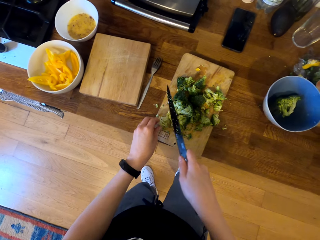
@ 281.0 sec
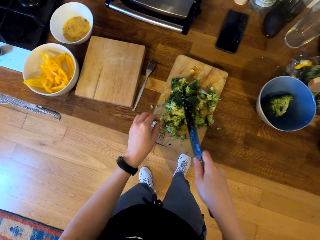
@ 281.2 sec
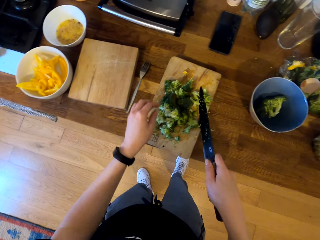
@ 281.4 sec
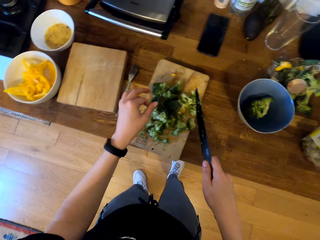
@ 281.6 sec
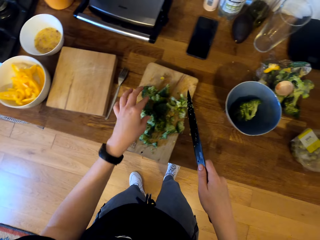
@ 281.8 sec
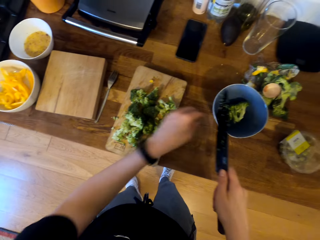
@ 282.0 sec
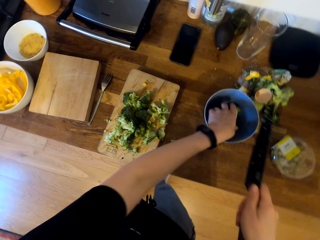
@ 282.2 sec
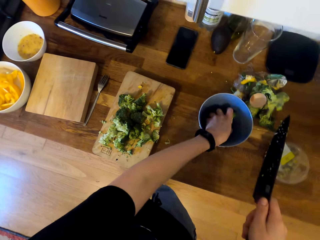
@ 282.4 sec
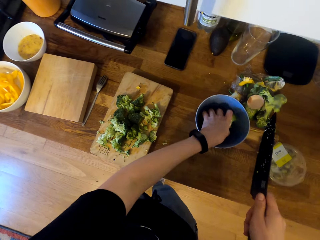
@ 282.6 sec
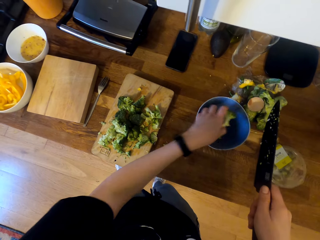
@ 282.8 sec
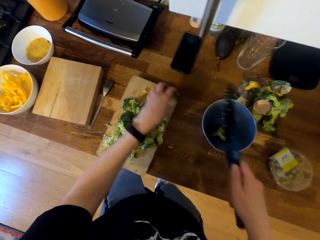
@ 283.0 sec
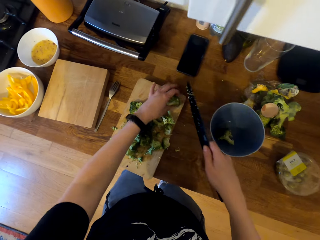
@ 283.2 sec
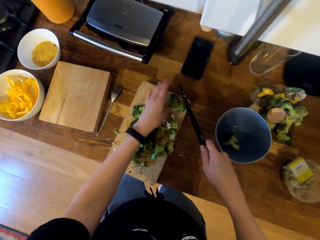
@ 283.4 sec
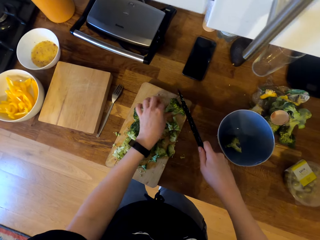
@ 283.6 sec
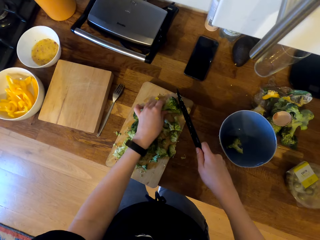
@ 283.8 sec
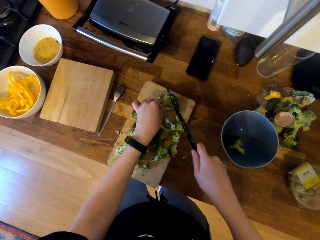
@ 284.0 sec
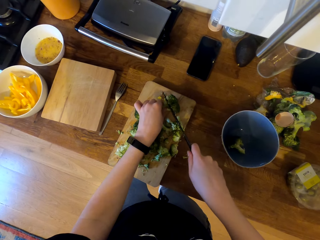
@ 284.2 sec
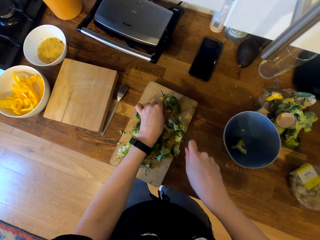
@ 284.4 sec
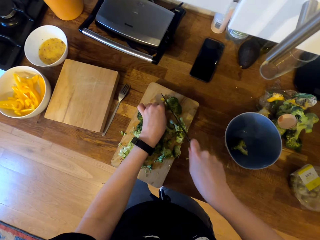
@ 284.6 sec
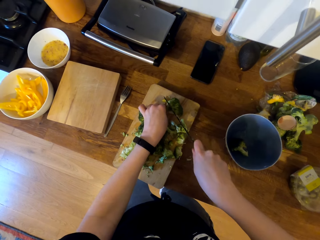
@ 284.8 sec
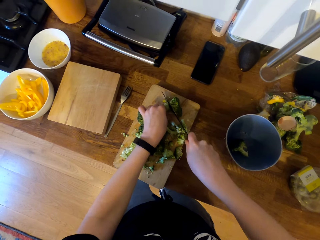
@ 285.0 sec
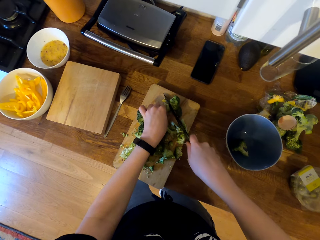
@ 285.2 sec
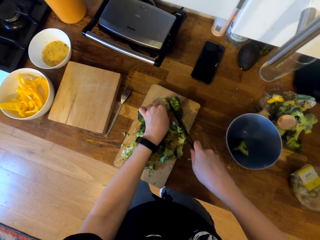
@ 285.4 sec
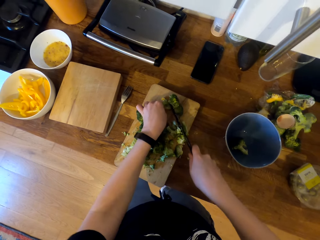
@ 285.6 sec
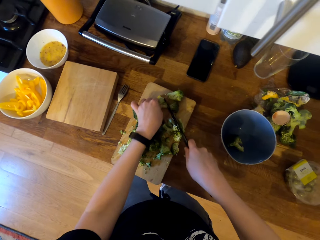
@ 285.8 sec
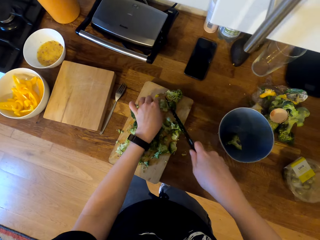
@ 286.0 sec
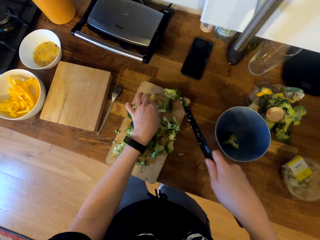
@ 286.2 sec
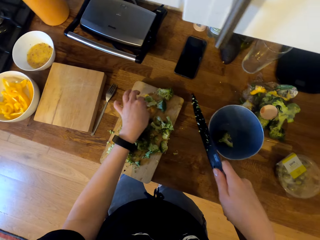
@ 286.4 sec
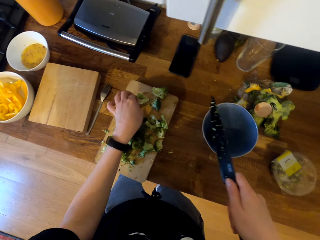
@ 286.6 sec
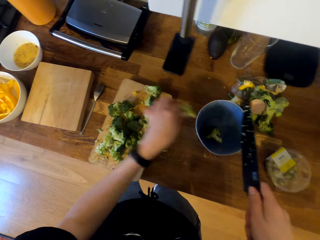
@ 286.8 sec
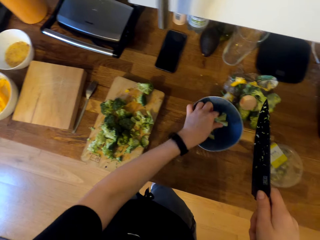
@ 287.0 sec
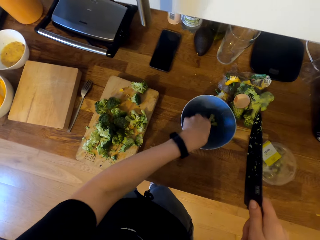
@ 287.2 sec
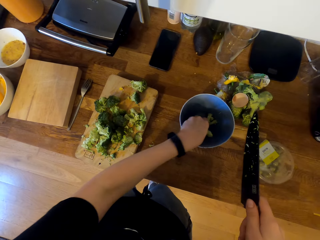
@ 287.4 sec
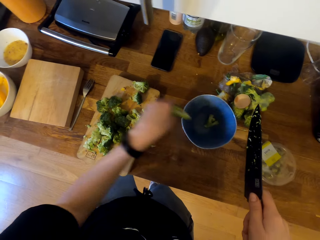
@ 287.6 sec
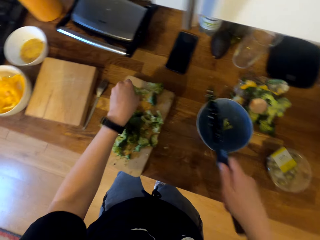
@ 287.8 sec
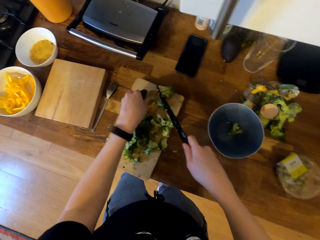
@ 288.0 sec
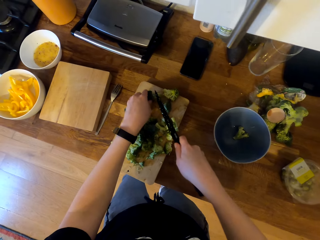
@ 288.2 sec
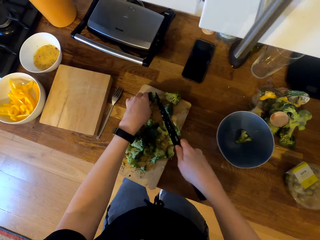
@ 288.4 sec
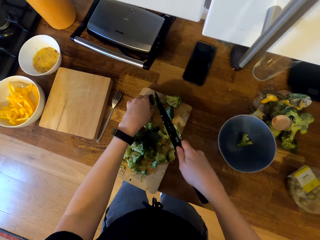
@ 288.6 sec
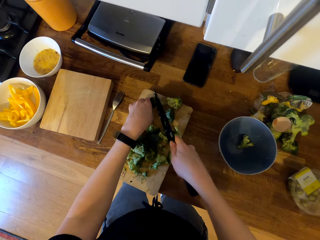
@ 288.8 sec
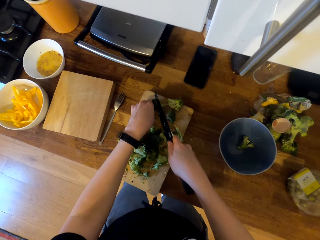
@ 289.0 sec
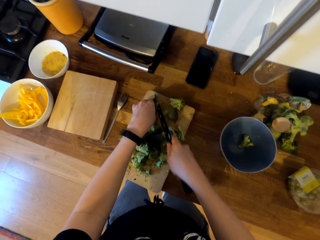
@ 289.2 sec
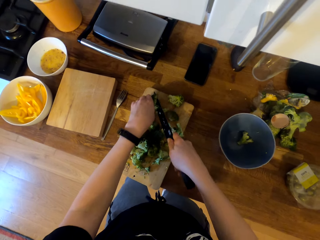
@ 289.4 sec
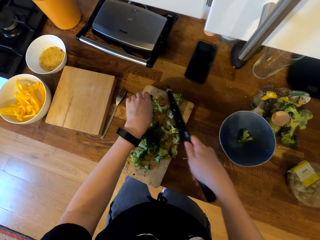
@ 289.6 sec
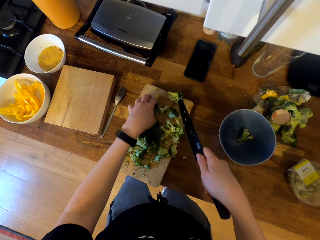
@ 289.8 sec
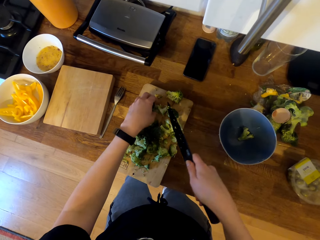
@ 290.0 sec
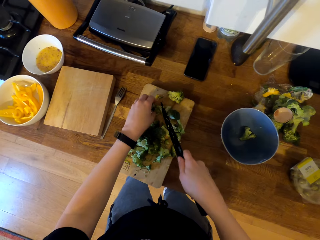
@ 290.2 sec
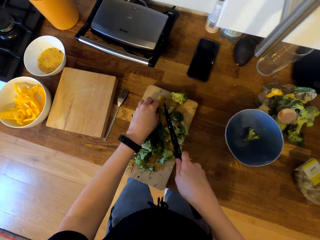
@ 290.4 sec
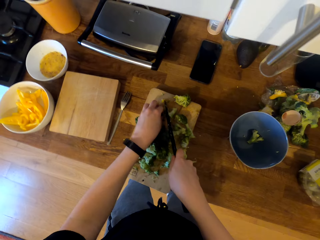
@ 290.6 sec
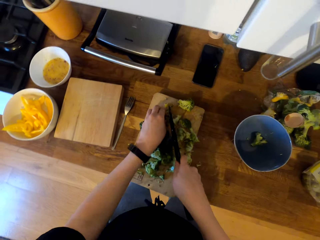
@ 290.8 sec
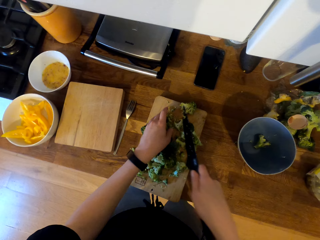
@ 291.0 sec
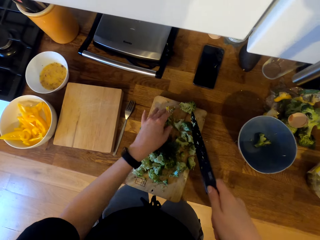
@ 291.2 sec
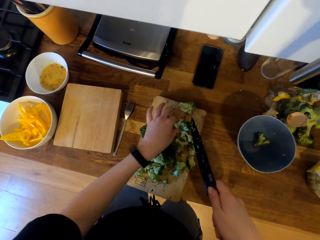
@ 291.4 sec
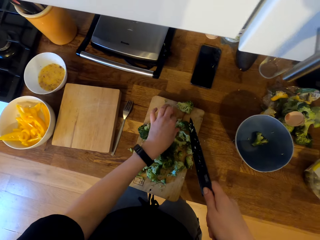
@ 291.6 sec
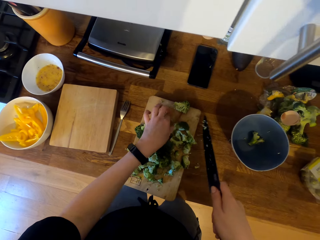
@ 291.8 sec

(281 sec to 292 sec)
The camera wearer picks the broccoli in the bowl. They hold the broccoli on the chopping board and chop the broccoli. They place the broccoli in the bowl. They pick the broccoli from the bowl. They chop the broccoli on the chopping board.

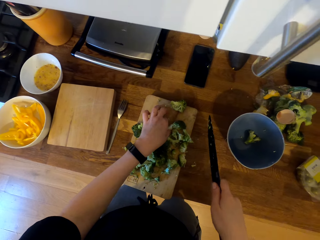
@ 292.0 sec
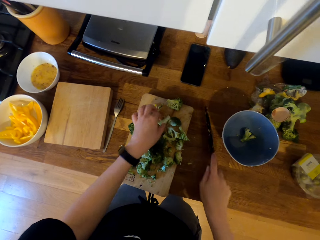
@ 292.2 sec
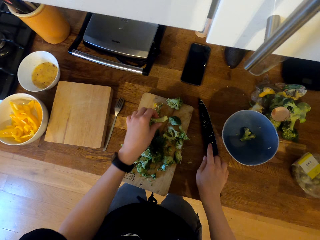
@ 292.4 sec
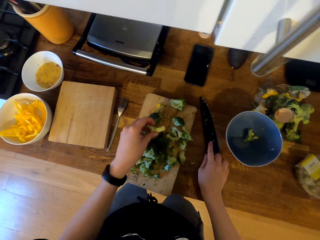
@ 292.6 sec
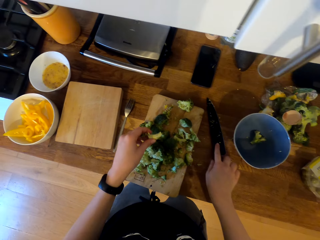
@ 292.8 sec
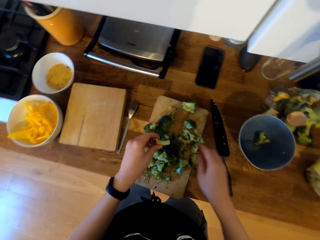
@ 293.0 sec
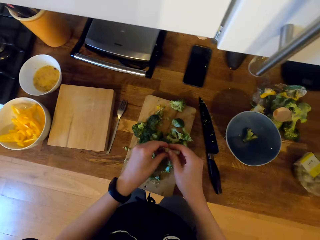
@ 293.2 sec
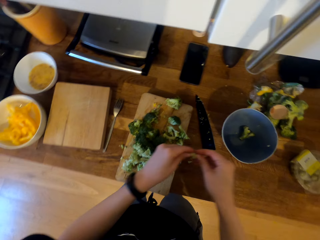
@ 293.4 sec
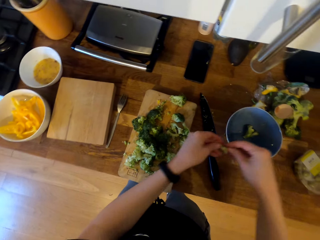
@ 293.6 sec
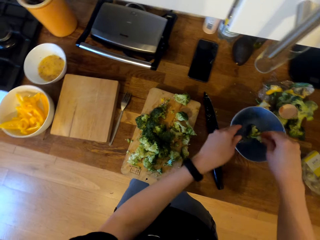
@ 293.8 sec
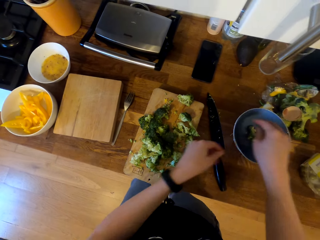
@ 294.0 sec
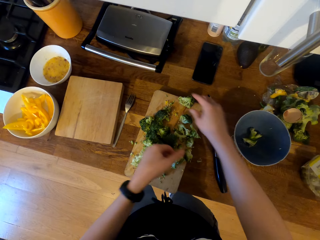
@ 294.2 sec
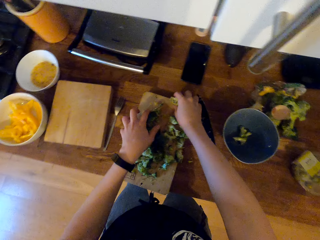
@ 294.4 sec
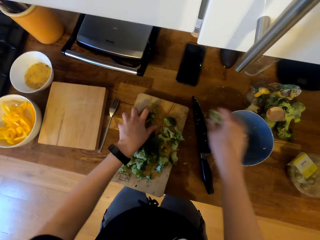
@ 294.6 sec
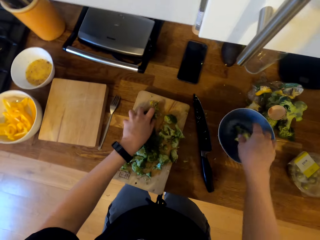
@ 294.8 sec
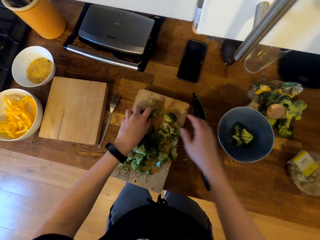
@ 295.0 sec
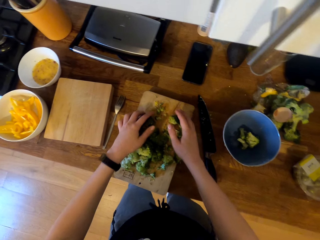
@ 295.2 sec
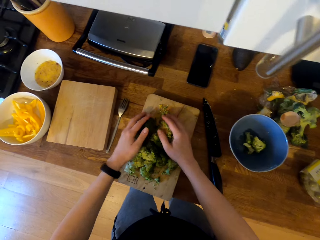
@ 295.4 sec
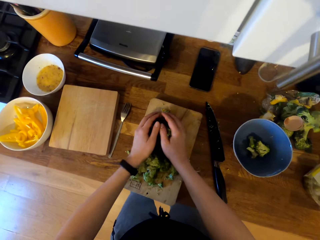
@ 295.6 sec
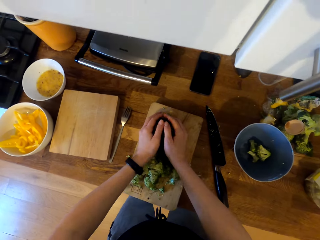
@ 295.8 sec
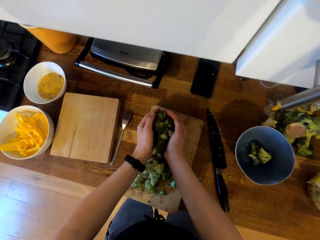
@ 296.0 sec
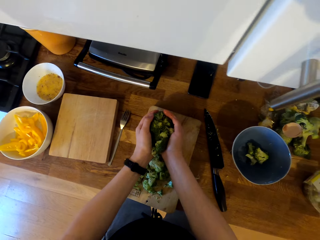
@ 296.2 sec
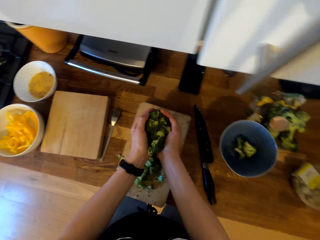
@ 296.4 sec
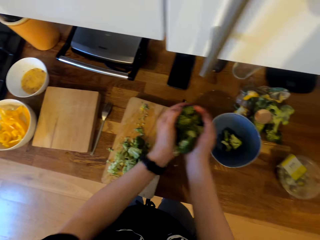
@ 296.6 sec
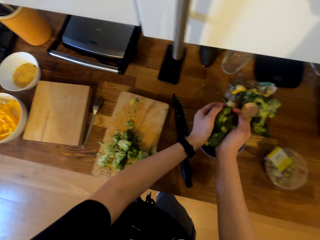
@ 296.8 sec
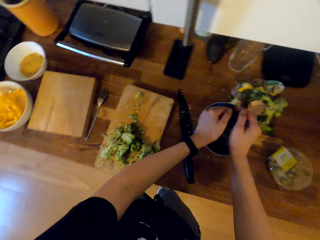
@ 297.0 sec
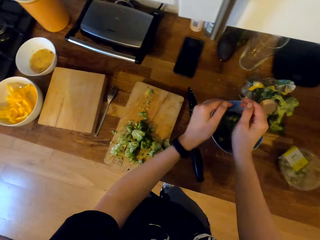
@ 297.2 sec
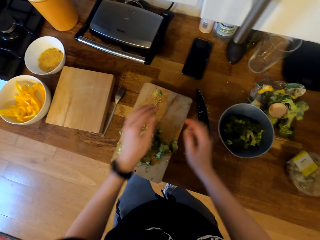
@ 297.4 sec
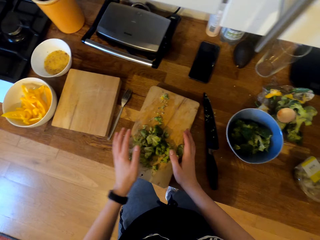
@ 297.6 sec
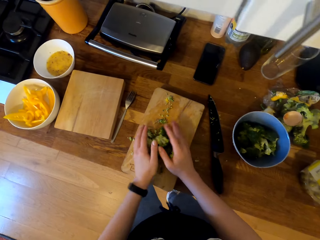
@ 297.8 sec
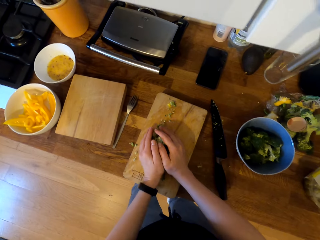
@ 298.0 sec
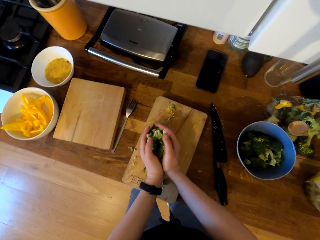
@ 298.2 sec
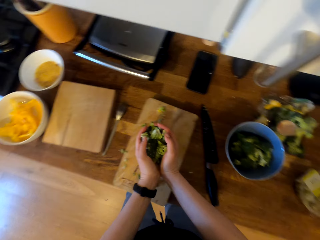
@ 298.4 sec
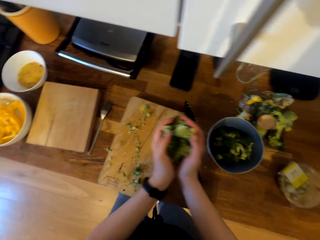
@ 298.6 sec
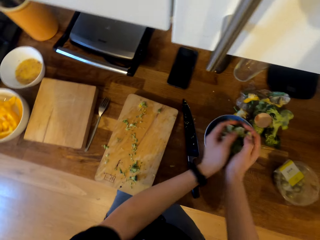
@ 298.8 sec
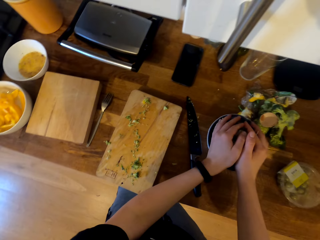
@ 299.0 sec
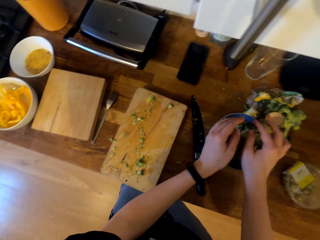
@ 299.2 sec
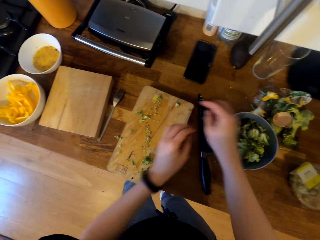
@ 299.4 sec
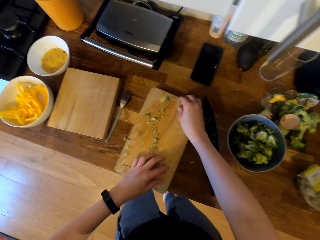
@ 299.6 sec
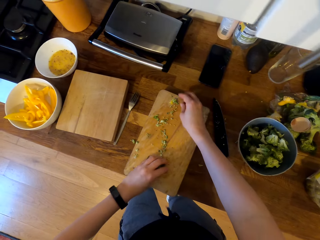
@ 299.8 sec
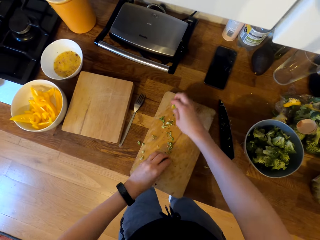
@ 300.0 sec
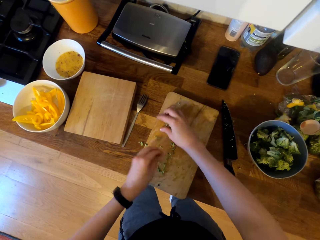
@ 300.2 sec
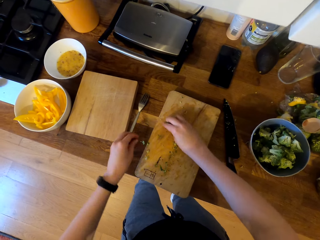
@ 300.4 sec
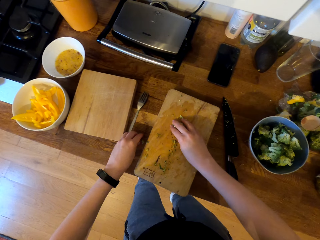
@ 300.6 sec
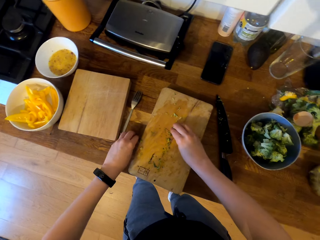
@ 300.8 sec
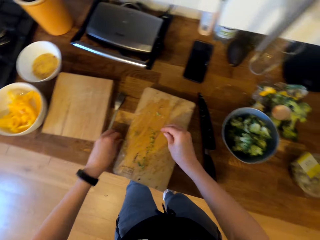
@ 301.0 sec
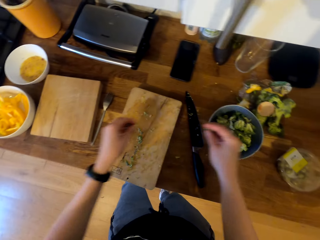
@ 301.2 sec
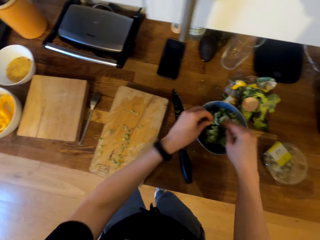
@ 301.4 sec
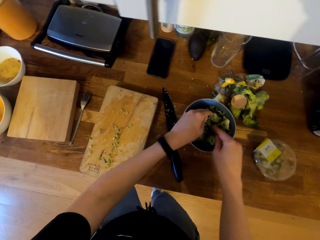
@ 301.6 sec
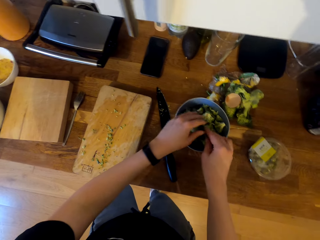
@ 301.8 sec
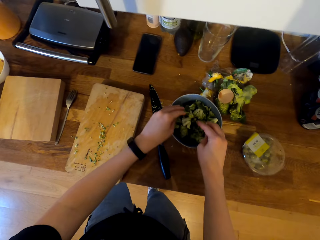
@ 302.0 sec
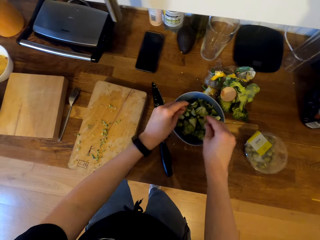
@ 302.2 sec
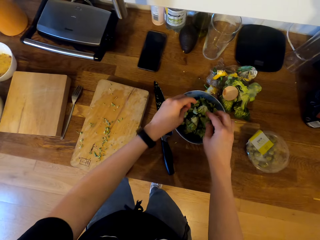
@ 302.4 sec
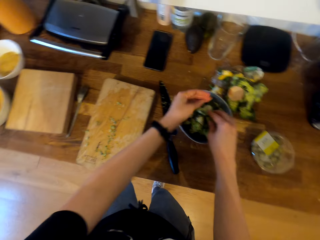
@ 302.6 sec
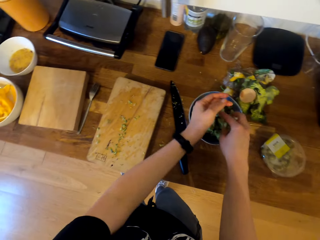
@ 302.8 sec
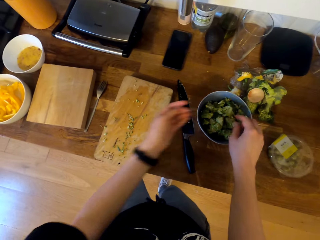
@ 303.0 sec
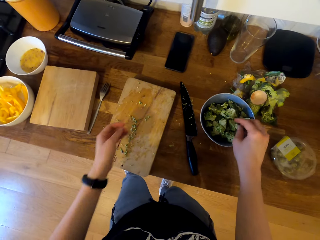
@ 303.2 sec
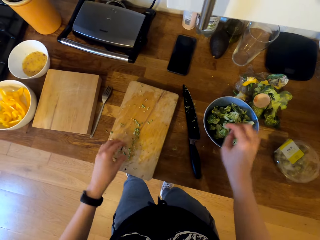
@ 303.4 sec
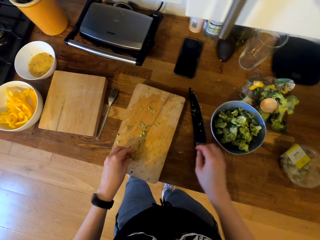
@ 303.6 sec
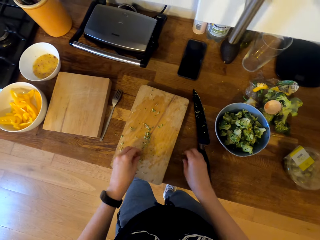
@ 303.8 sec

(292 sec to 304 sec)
The camera wearer places the knife on the cabinet. They hold a cauliflower or broccoli. They place the chopped broccoli in the bowl. They pick the broccoli from the chopping board and place the broccoli in the bowl. They pick the broccoli from the chopping board and place the broccoli in the bowl. They pick the broccoli from the chopping board and place the broccoli in the bowl. They pick the broccoli from the chopping board and place the broccoli in the bowl.
